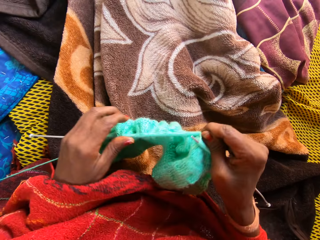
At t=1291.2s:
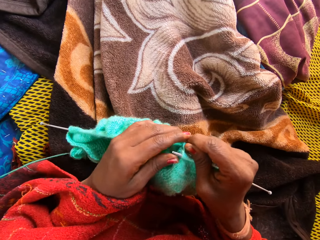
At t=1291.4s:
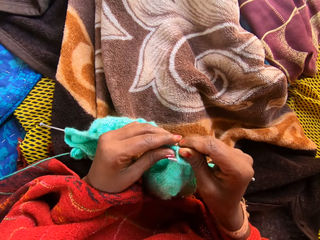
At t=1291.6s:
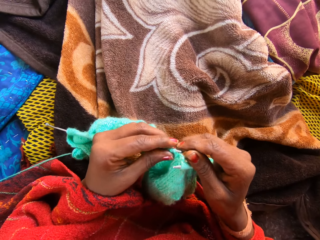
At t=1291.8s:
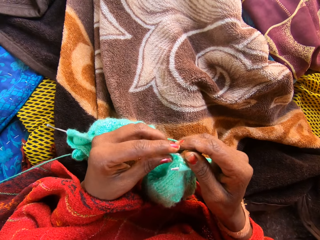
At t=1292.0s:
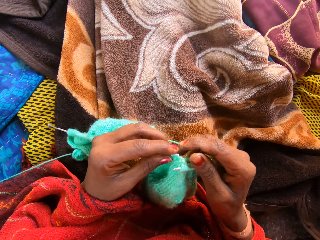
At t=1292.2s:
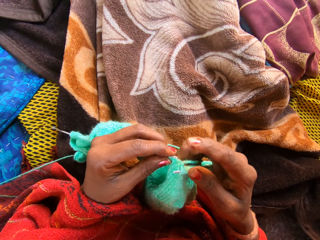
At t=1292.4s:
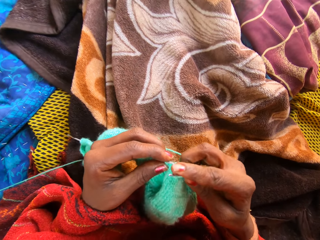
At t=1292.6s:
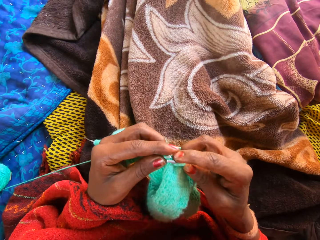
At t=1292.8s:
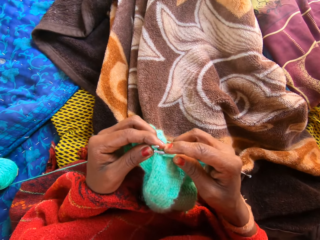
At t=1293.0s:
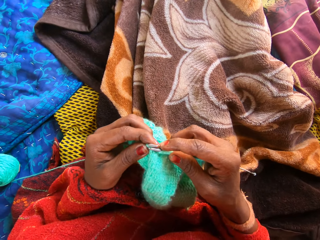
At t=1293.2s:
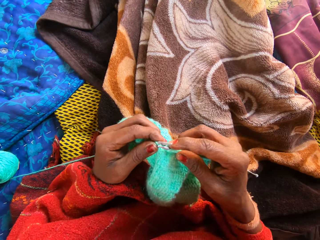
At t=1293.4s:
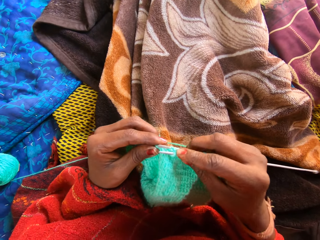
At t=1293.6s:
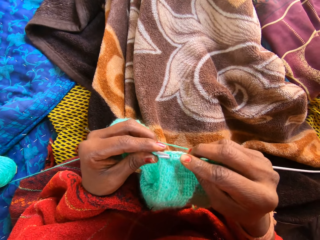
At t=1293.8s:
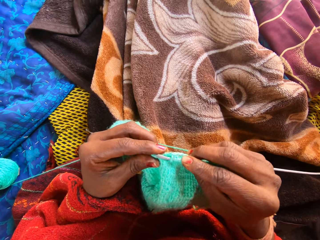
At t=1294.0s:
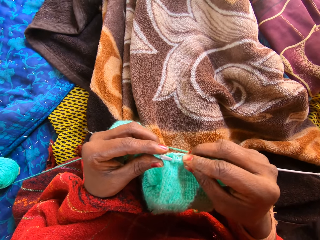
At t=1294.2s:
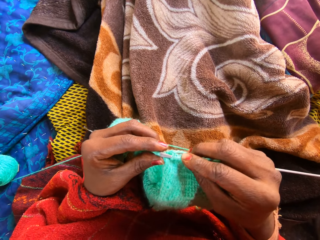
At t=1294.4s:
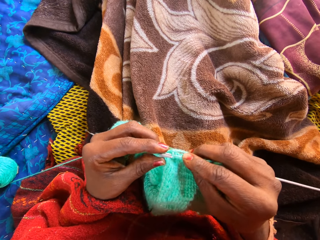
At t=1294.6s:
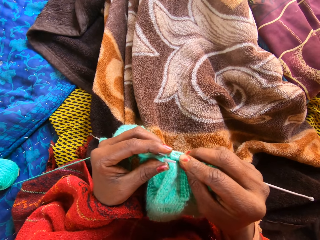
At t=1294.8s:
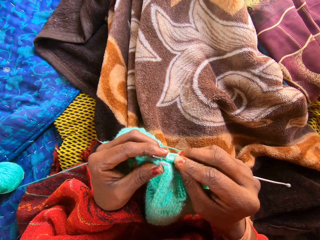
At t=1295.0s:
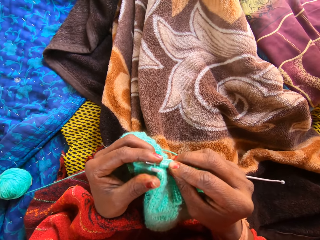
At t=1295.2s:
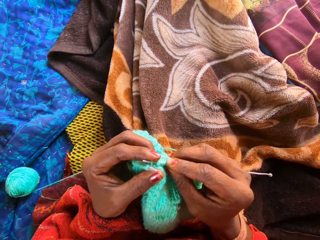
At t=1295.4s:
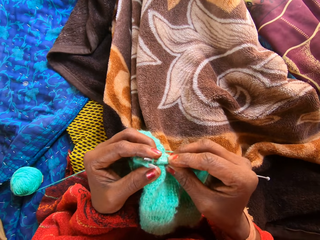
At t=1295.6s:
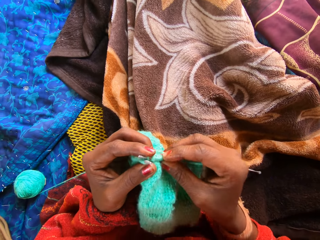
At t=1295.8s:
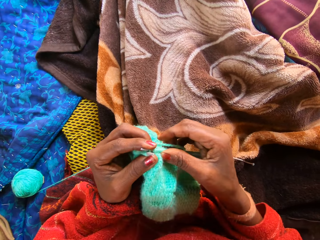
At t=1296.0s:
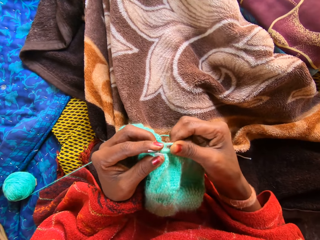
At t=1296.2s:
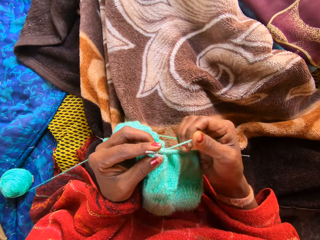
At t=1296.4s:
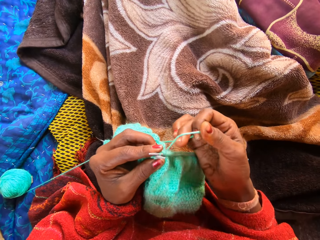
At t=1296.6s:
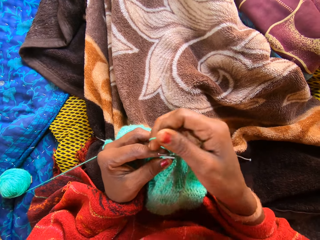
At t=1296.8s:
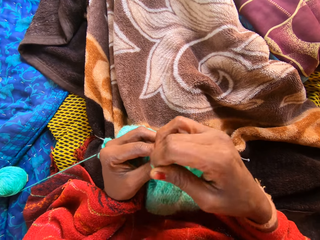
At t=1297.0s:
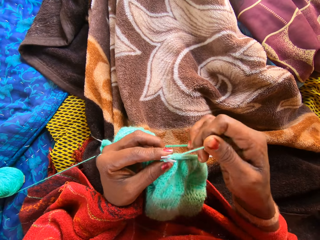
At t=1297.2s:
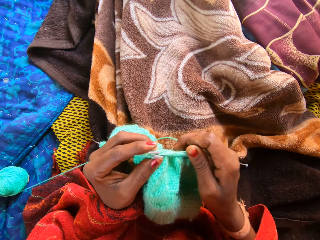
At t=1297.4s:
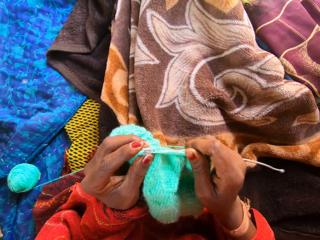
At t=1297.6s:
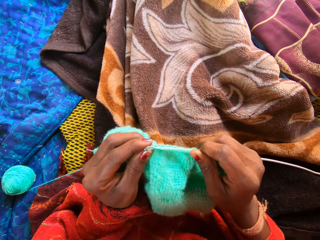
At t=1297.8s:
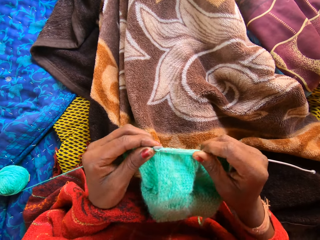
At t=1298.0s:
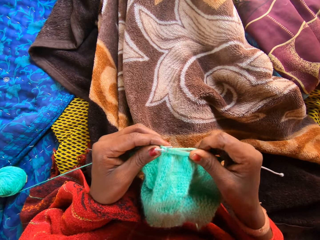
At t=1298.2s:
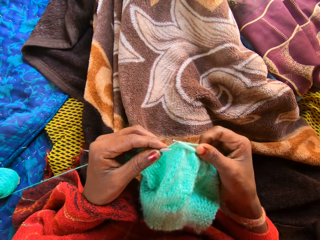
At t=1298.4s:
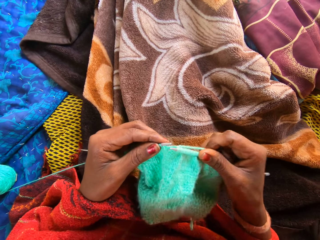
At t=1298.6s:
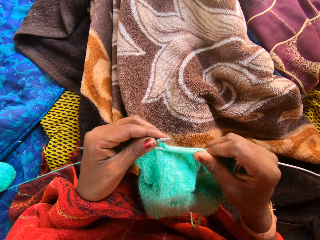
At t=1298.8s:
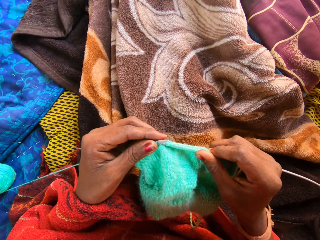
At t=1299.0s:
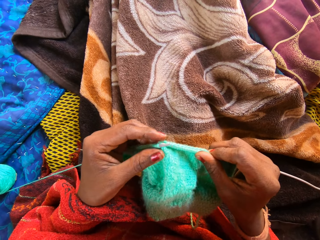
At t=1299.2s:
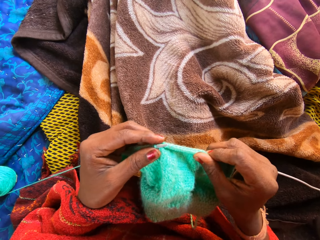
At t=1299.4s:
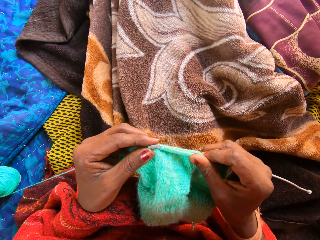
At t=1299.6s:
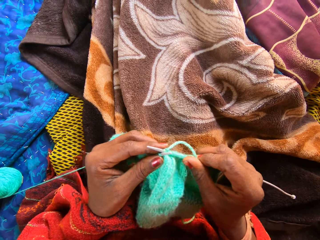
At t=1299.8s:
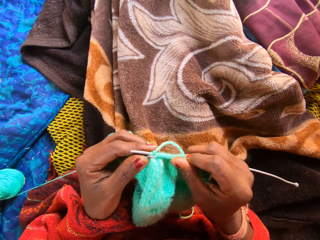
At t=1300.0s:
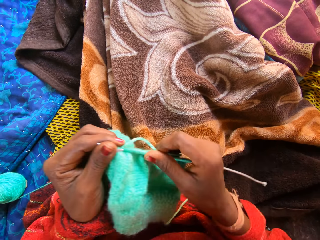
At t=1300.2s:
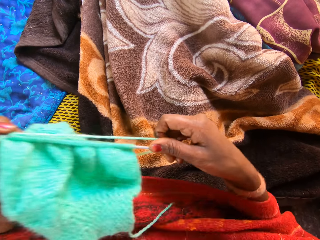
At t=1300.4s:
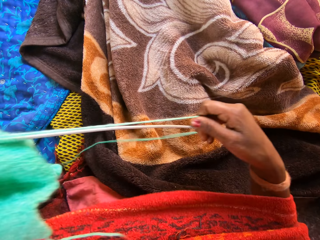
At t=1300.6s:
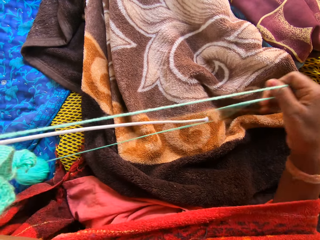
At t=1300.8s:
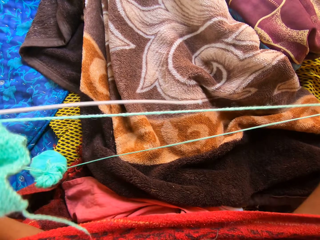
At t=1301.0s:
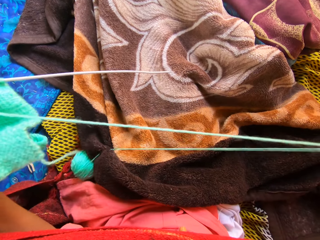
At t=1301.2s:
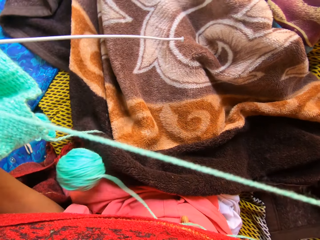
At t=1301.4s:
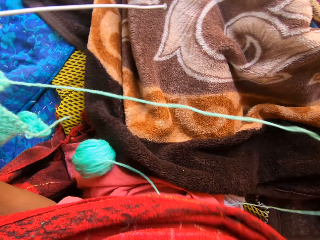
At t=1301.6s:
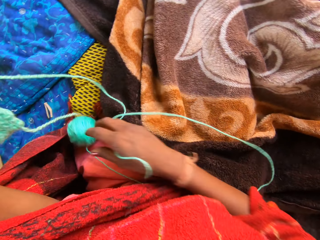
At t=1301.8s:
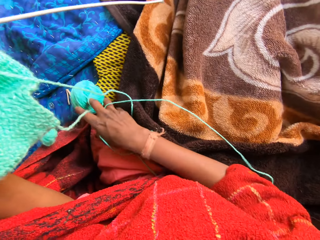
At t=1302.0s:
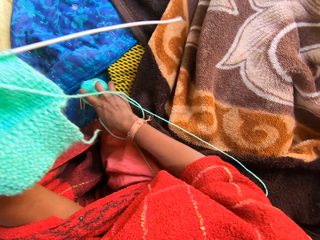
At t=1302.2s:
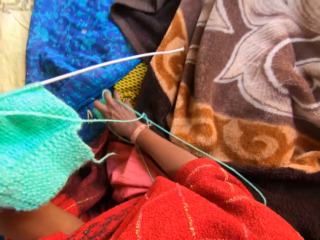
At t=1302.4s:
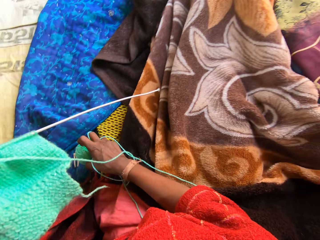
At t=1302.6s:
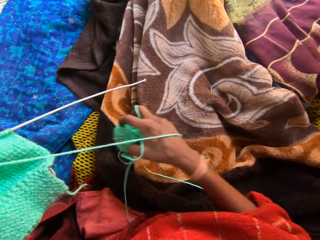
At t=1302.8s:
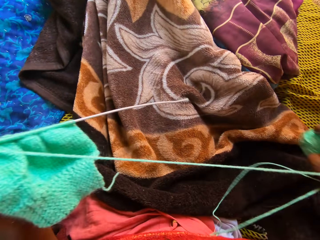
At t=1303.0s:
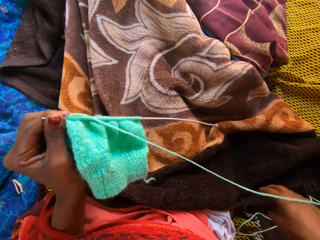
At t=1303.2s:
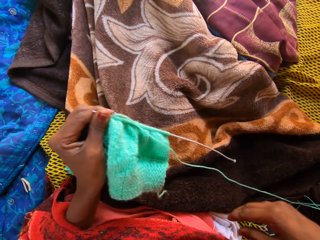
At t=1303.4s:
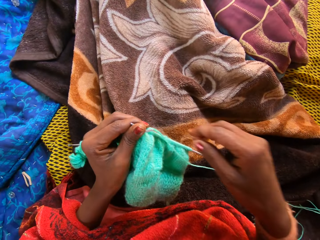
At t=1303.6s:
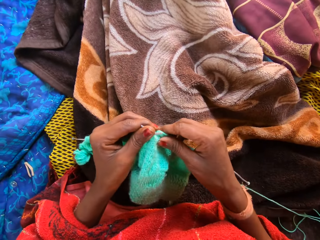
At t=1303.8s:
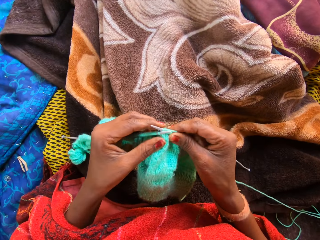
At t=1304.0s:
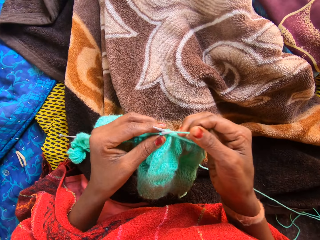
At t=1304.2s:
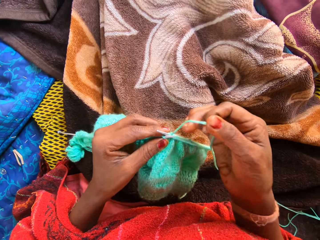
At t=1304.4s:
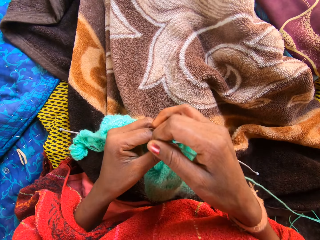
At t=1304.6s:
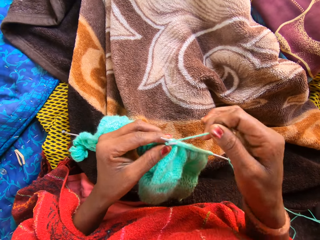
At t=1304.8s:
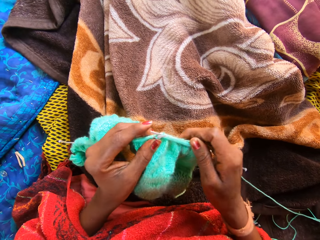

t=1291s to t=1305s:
The camera wearer knits. They pull a thread. They pick the thread. They put the thread on the other side.

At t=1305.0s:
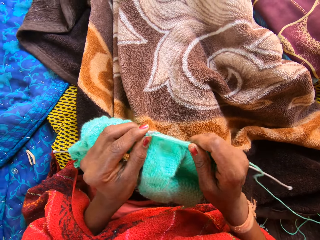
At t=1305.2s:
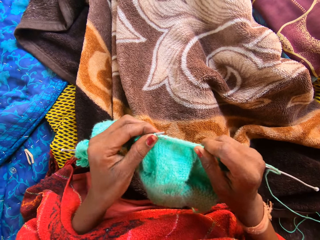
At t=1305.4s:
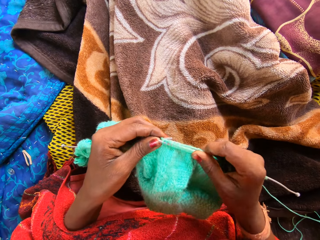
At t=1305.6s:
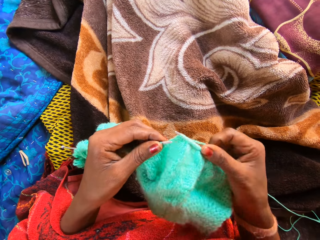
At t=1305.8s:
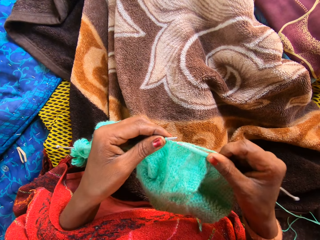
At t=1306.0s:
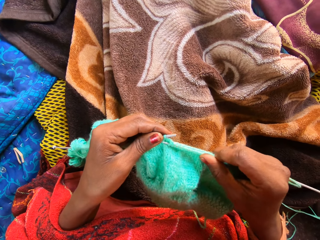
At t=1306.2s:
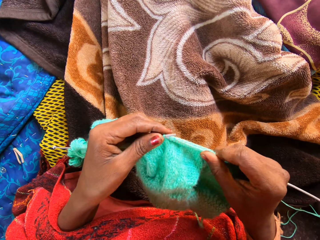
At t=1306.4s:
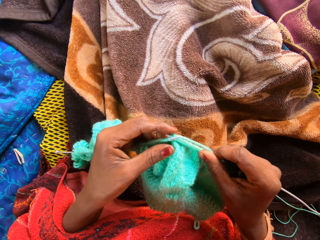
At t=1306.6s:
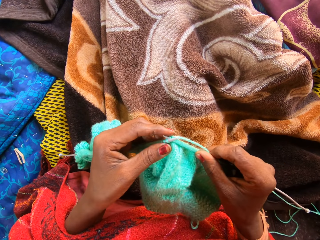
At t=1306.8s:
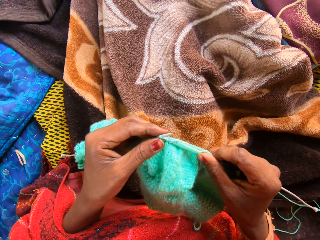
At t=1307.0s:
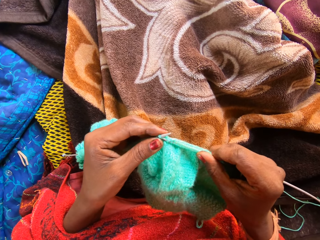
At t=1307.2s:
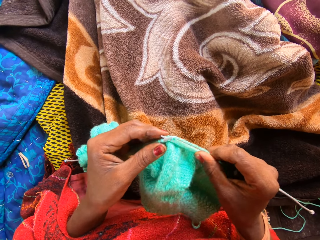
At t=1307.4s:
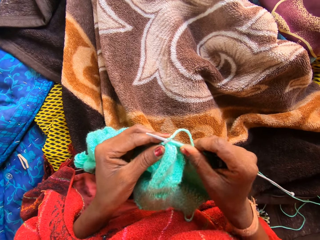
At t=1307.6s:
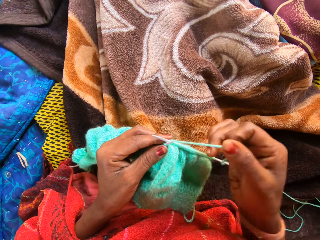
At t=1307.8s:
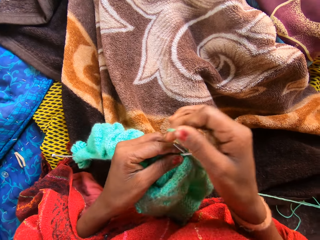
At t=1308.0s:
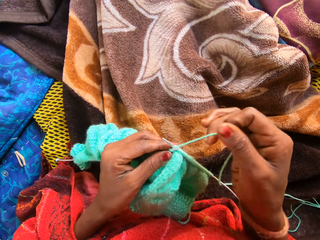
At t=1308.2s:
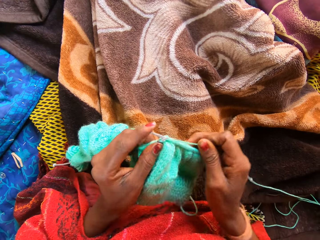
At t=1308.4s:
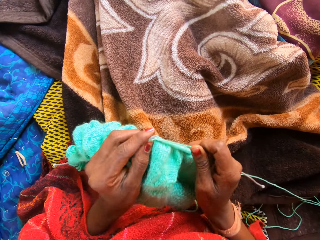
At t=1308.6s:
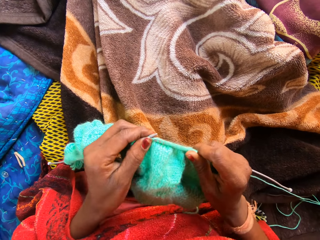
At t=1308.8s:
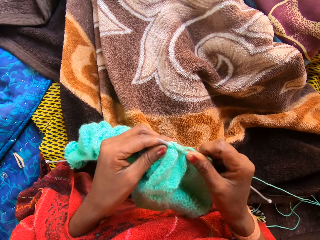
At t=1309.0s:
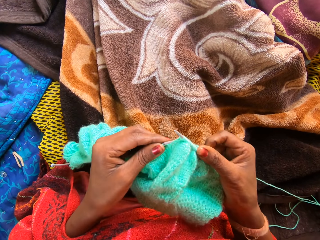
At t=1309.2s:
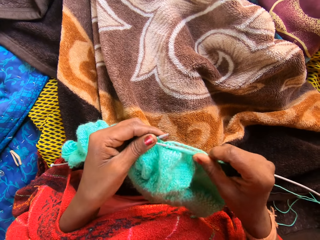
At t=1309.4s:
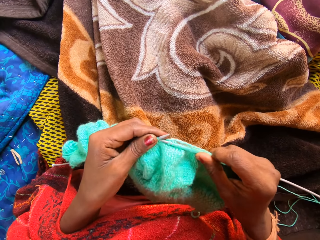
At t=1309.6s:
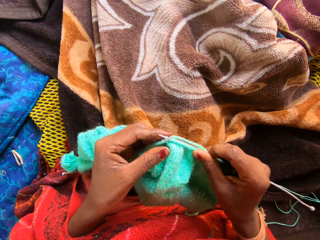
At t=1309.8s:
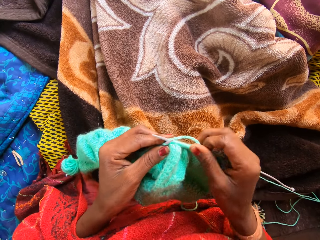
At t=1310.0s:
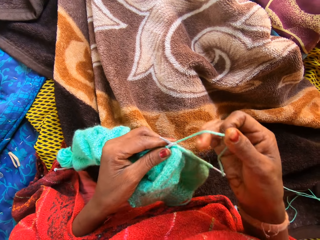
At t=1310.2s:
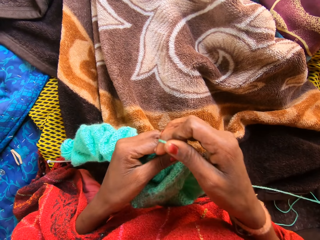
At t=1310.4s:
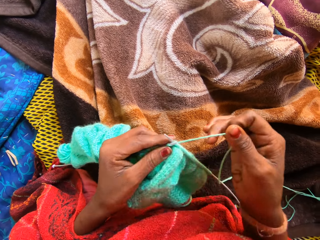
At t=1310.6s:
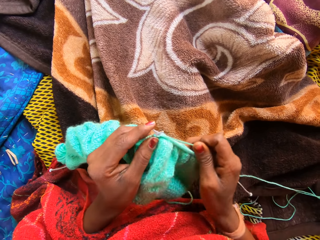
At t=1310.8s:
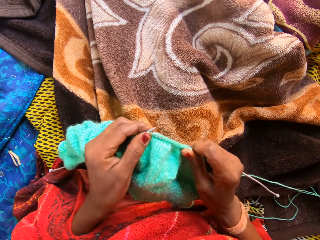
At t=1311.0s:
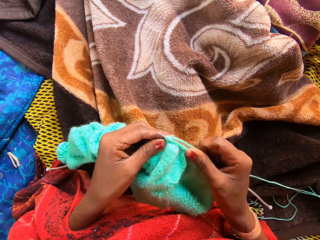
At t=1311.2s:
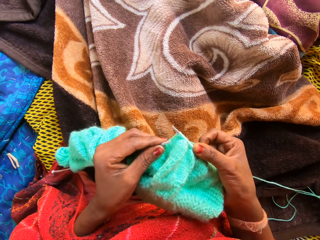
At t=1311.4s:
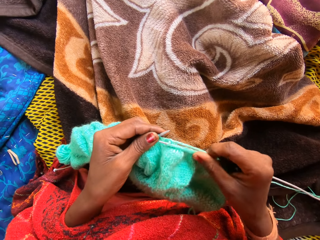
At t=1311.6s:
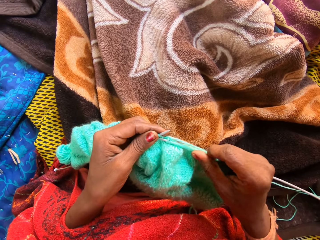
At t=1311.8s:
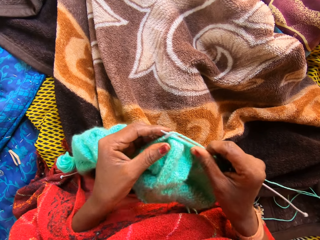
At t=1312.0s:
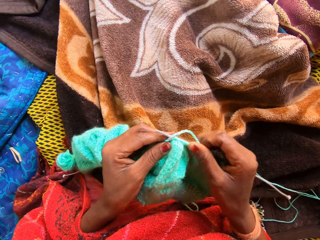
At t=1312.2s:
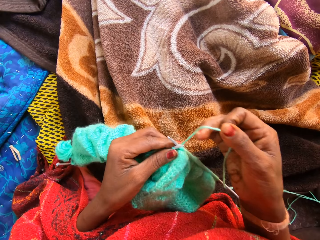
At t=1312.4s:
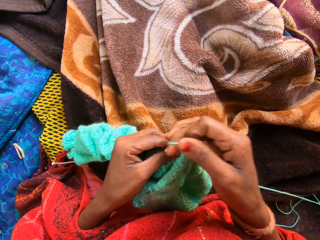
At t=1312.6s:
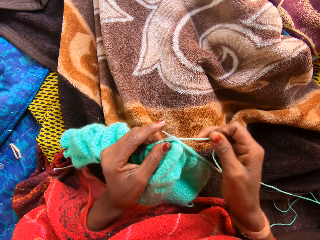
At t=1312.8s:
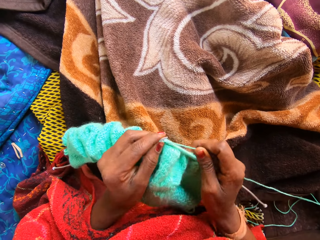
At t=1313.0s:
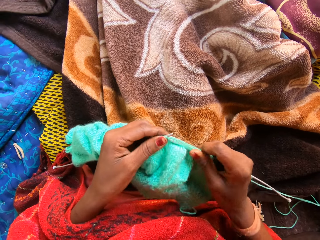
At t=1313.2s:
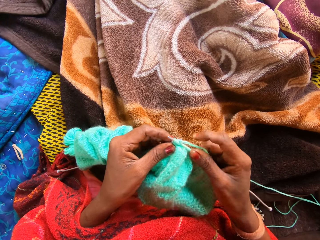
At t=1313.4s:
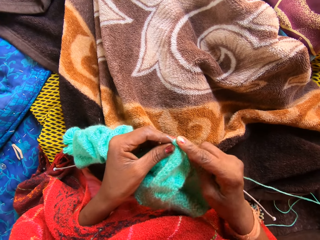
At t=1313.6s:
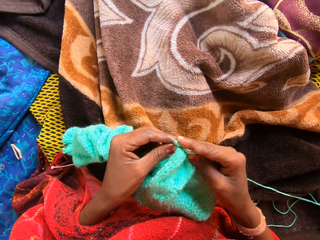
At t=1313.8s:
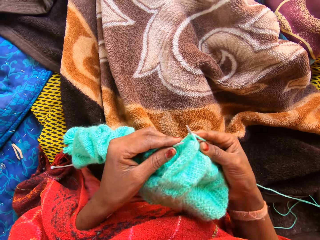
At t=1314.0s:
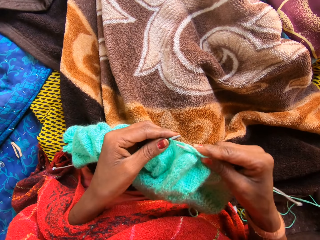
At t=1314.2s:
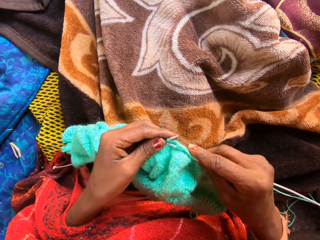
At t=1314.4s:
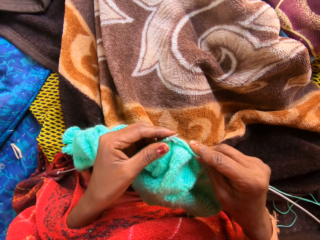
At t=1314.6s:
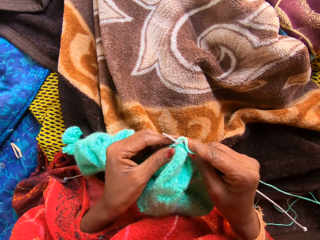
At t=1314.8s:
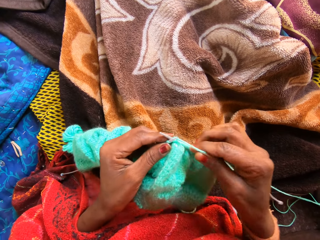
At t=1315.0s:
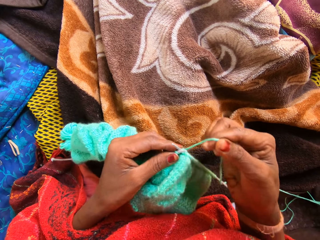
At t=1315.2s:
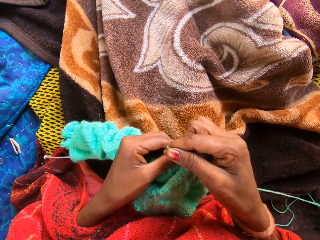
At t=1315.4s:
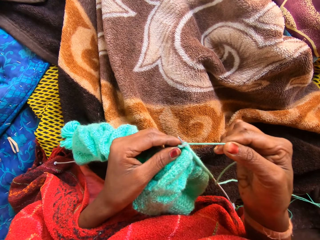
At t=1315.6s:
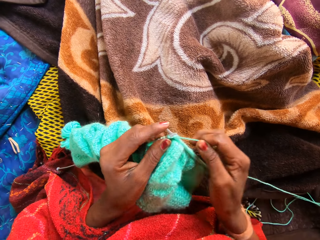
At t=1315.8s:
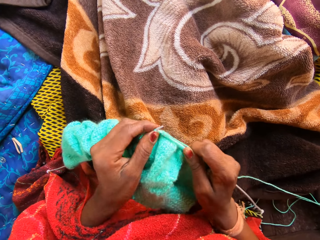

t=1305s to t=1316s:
The camera wearer knits the fabric.
